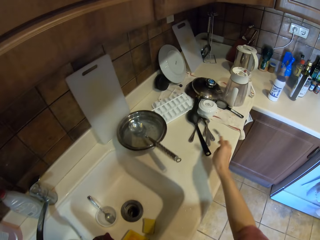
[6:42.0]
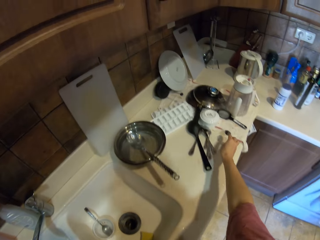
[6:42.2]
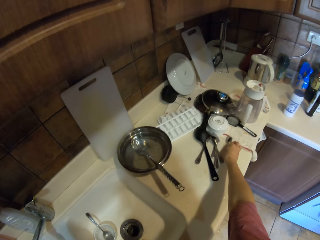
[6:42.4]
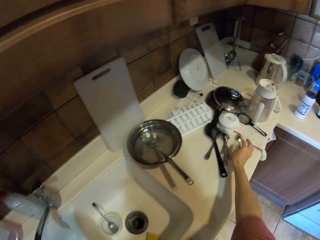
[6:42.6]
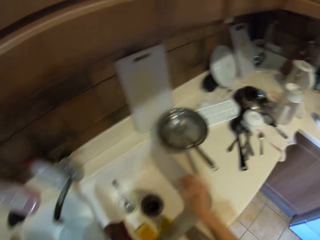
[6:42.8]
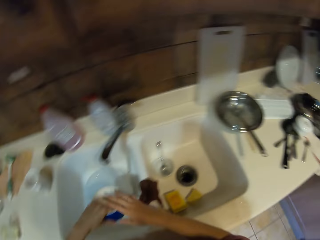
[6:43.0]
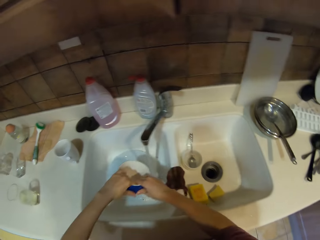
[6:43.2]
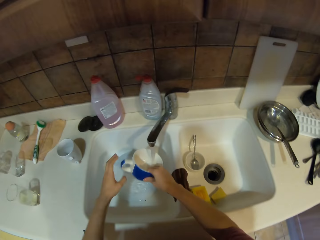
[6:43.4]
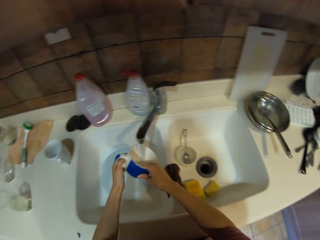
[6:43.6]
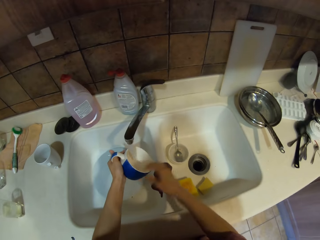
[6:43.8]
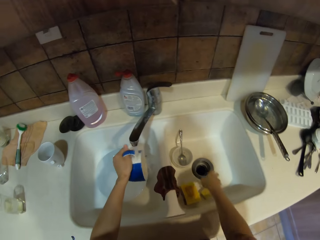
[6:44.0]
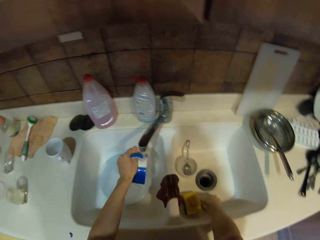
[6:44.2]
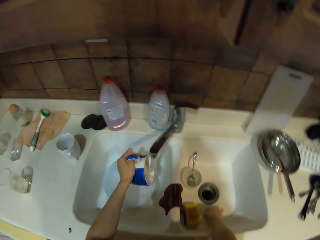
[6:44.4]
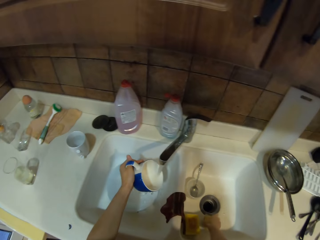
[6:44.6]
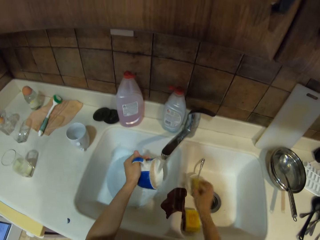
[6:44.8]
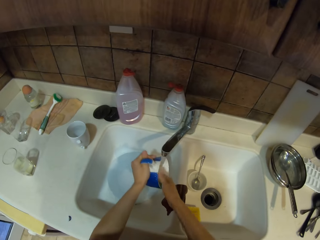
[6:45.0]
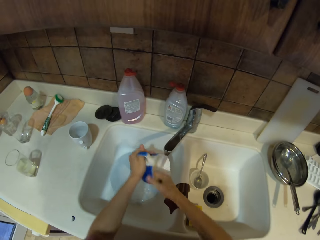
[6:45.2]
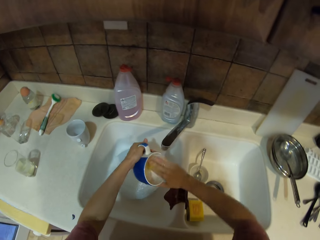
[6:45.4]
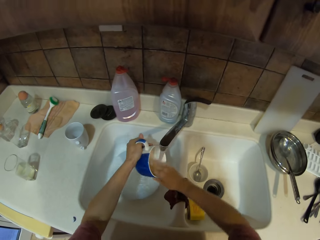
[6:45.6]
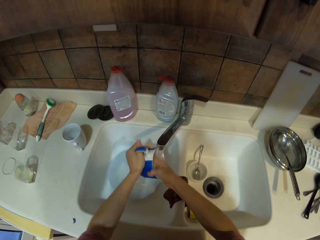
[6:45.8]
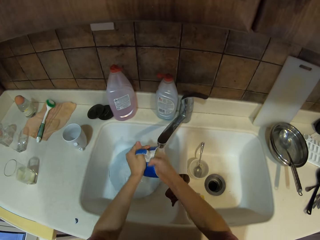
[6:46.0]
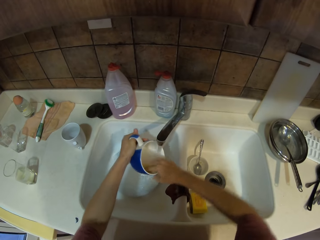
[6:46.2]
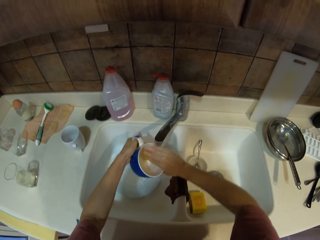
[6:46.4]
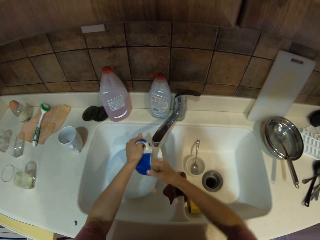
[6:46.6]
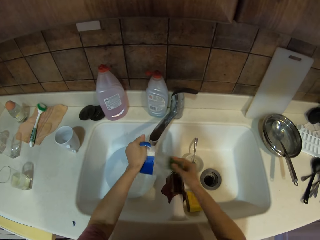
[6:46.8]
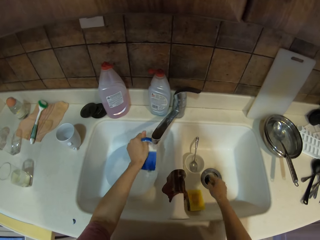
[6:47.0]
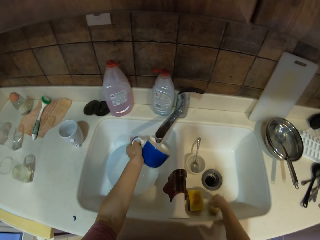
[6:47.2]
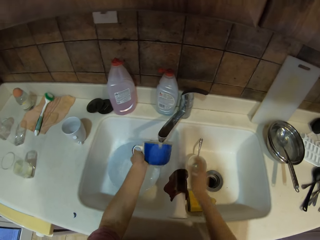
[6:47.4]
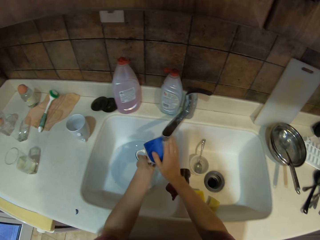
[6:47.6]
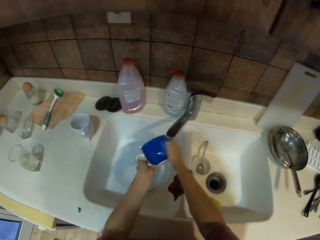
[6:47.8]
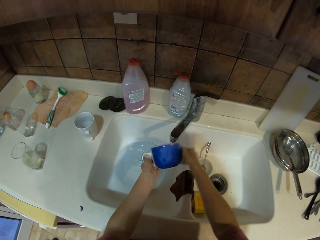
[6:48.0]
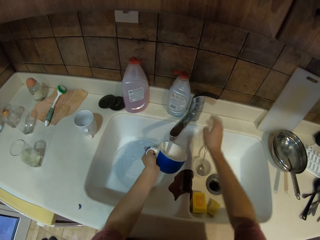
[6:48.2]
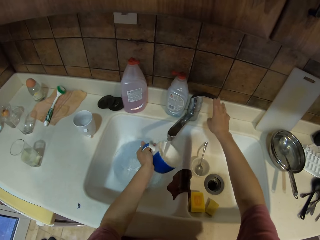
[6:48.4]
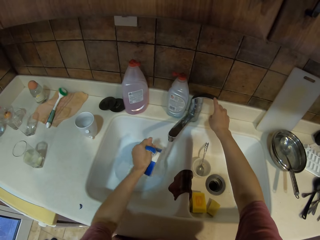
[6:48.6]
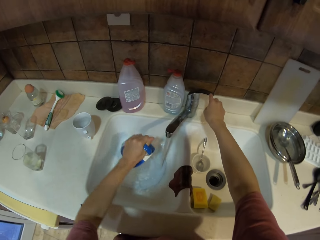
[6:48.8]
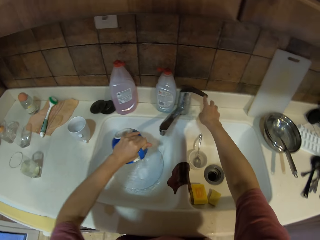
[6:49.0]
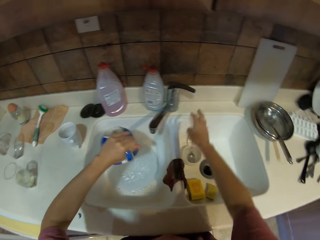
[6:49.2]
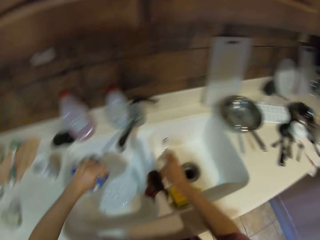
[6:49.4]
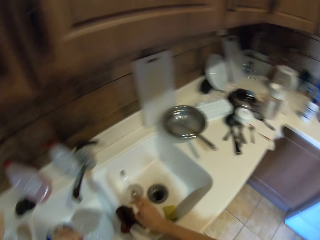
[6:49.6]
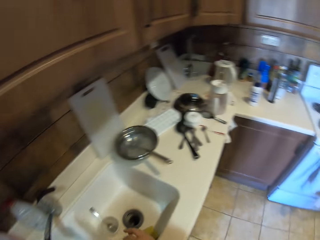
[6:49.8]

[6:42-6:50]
The camera wearer puts the spoon on the slab. They wash the cup. They pick up a sponge. They wash the cup. They drop the sponge in the sink. They rinse the cup. They turn off the tap. They shake the cup.

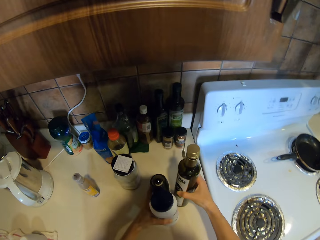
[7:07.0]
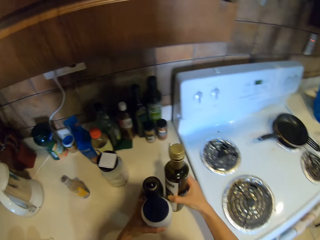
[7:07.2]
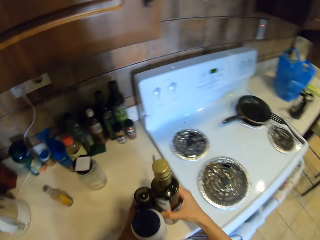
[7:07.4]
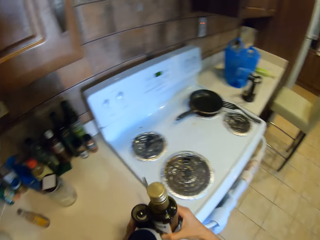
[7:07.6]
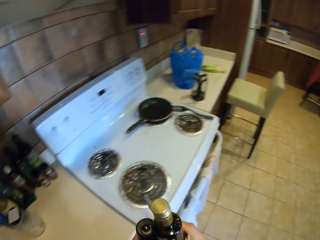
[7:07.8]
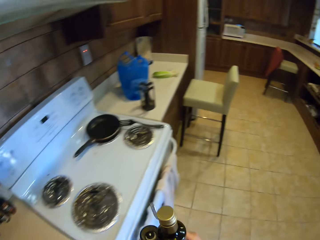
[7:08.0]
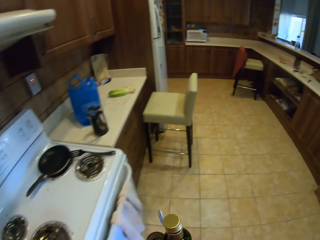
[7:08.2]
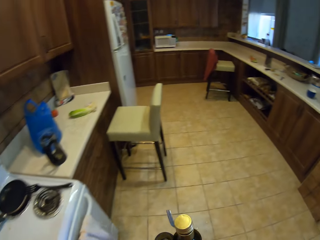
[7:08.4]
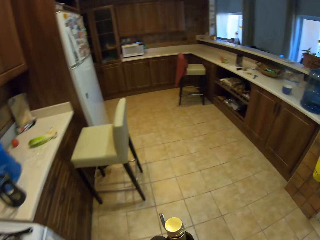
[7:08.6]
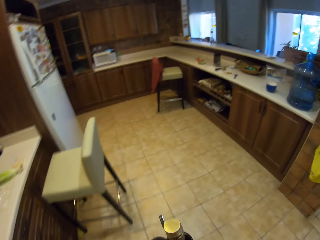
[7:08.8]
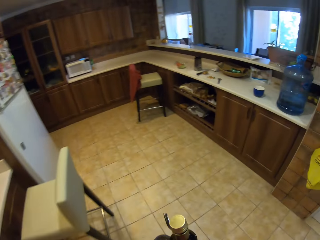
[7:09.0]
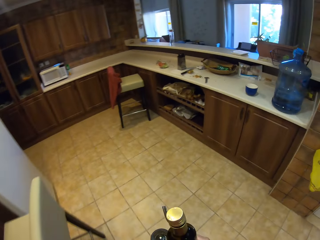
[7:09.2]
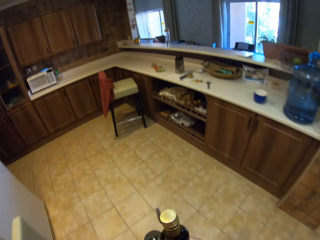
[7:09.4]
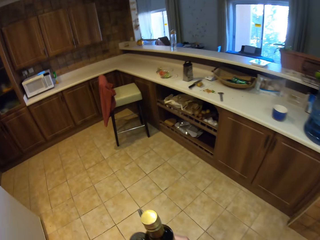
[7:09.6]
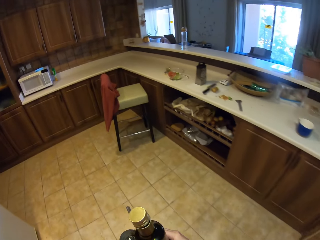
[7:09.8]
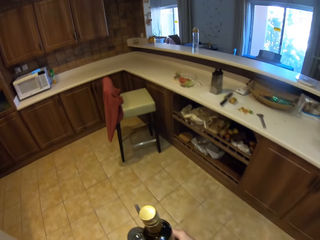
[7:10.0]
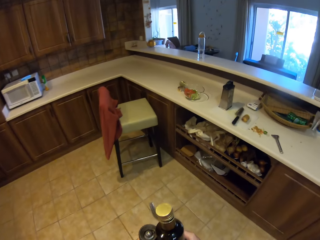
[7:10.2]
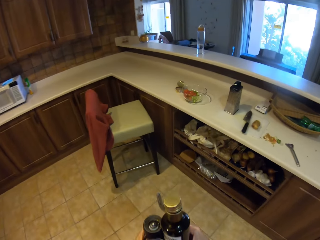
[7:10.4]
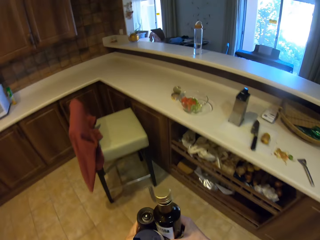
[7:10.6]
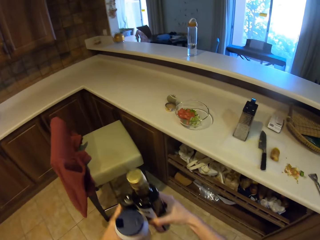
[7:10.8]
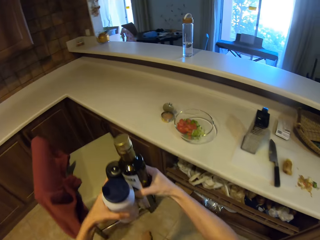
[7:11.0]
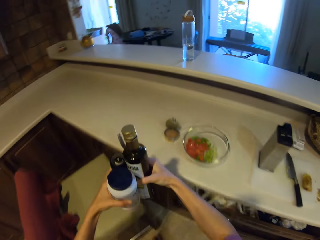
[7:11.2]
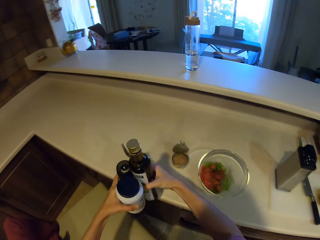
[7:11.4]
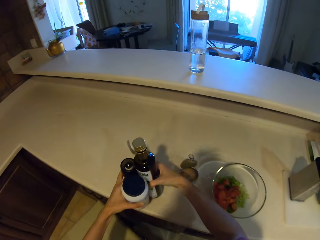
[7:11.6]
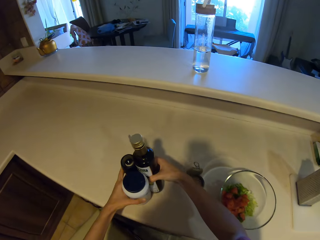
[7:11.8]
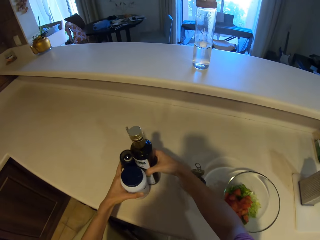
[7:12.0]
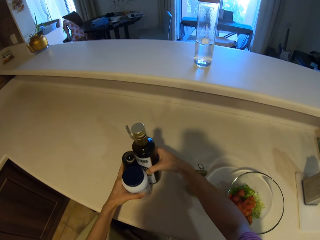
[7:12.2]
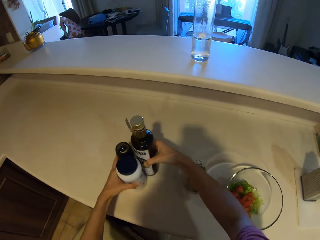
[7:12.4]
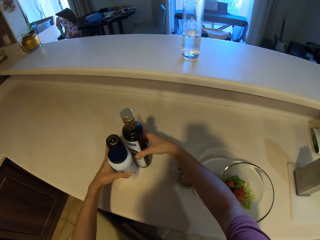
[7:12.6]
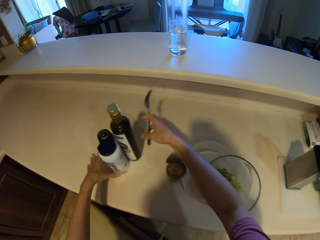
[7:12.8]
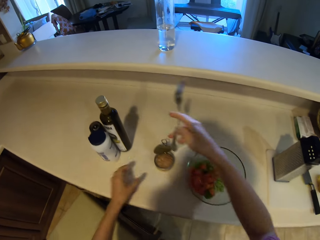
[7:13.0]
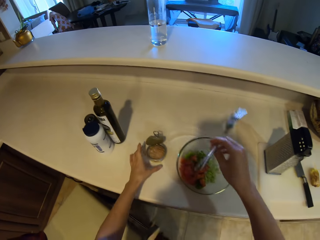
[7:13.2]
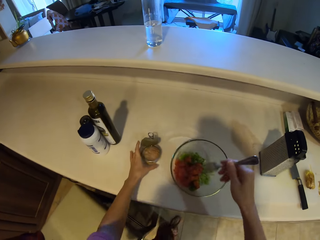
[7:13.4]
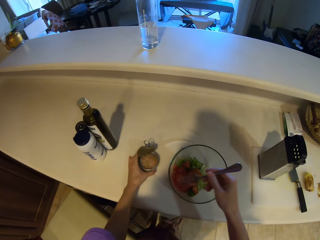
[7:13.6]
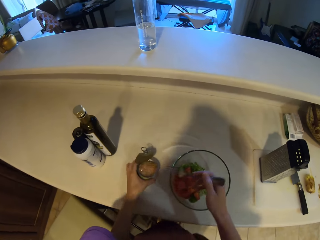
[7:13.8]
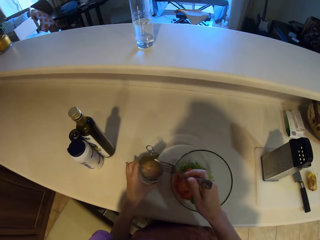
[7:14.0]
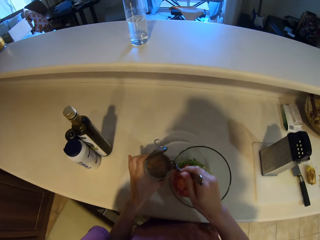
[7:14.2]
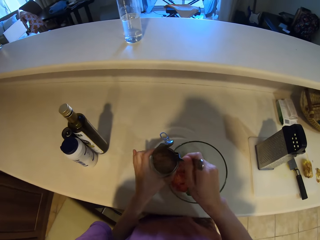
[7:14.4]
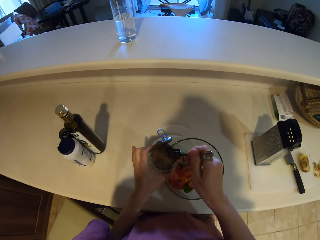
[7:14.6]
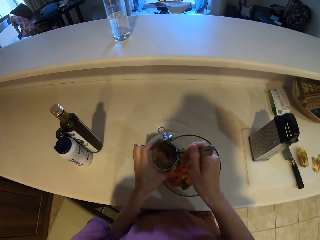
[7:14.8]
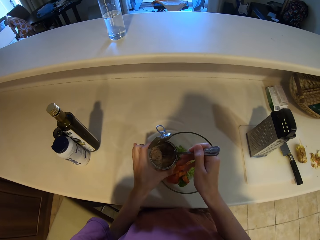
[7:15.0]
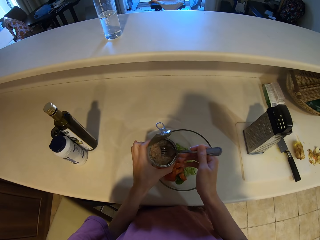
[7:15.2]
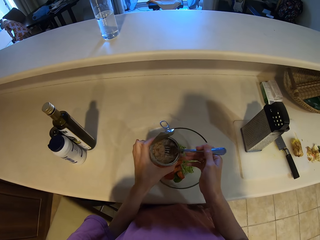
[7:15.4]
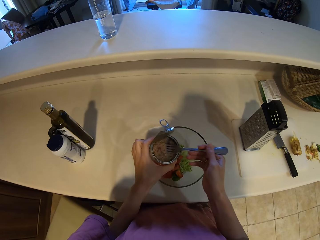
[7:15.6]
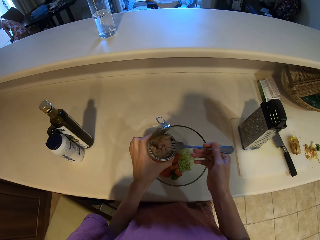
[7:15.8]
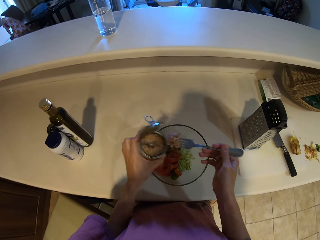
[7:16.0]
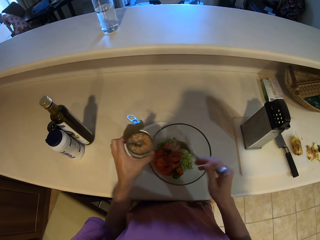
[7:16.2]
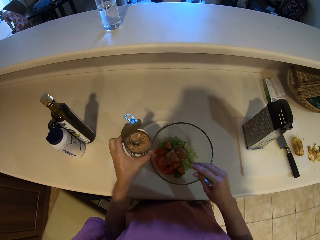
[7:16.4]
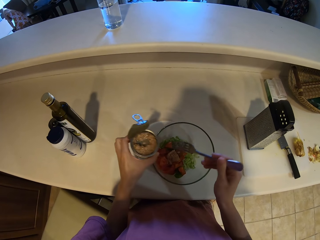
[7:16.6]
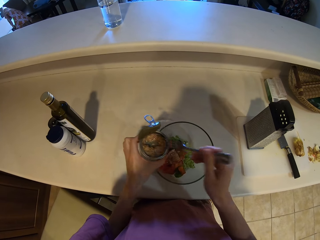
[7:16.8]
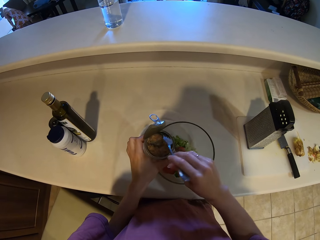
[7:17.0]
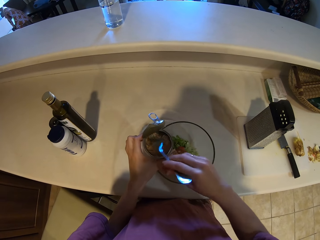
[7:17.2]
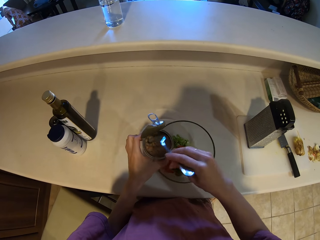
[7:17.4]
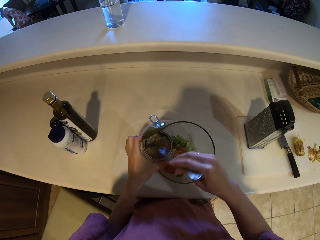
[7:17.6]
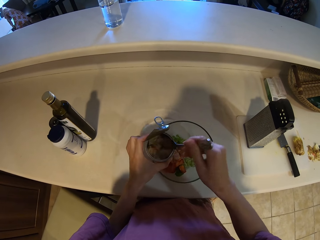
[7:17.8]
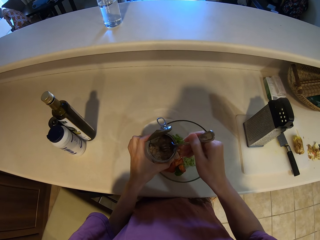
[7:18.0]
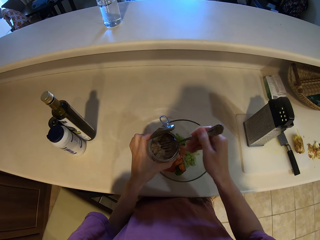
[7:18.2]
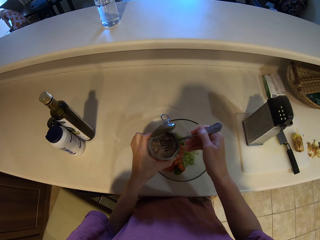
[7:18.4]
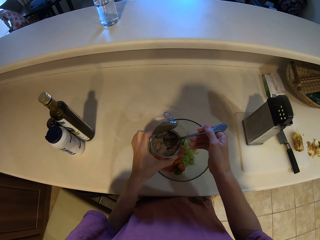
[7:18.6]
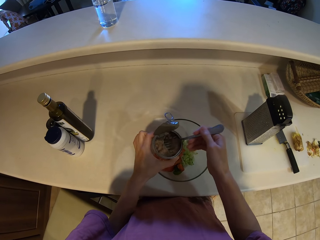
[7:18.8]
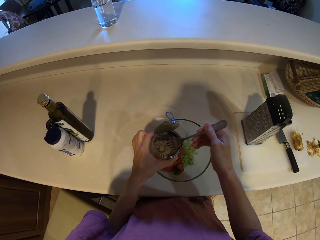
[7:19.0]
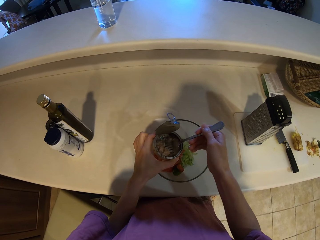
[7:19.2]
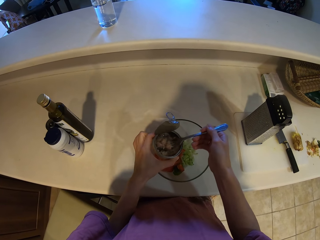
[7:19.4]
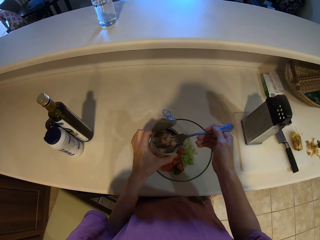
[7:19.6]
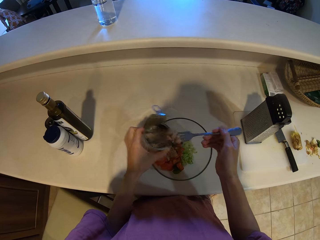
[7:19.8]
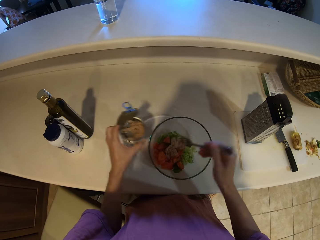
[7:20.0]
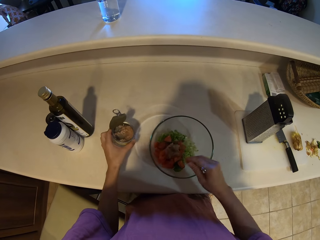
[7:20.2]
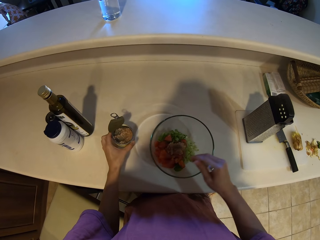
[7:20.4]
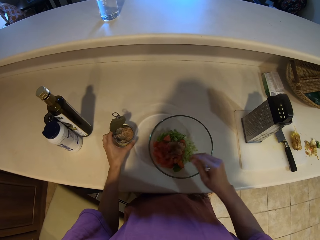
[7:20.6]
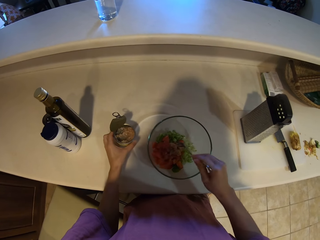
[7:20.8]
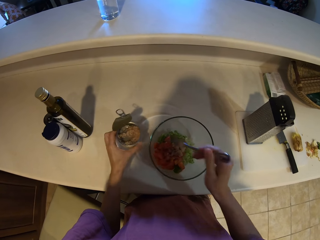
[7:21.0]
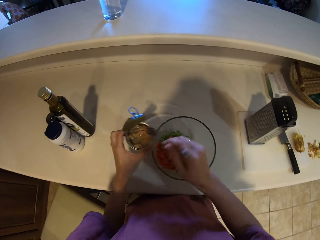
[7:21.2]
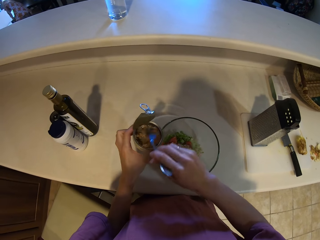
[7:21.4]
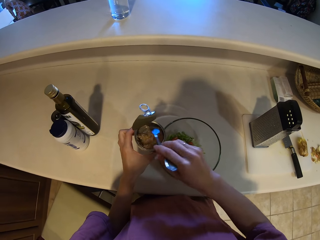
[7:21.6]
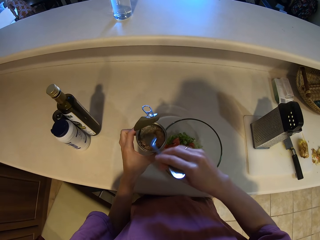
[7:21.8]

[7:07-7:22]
The camera wearer picks up the bottles. They walk to the counter in the kitchen. They put the bottles on the slab. They pick up the can or container of something. They scoop the spice. They add the spice in the food in a bowl. They scoop the spice with a fork. They add the spice in the food in the bowl.
